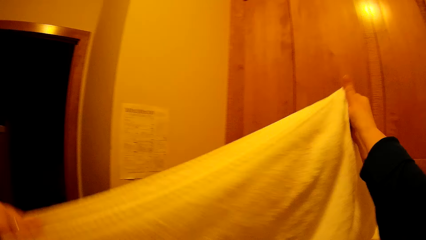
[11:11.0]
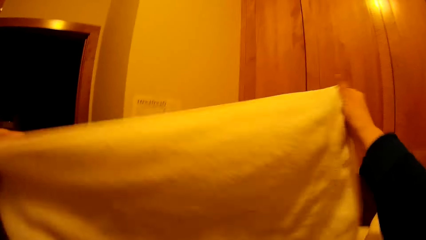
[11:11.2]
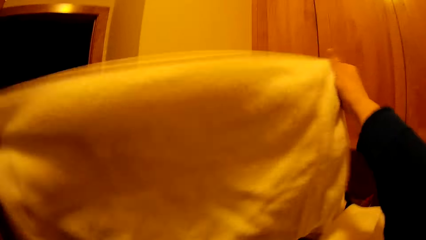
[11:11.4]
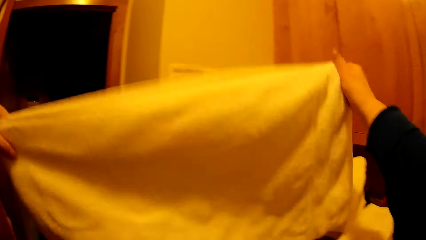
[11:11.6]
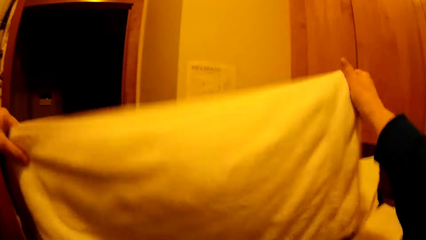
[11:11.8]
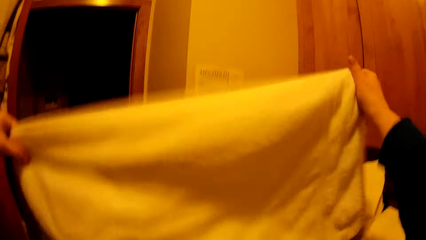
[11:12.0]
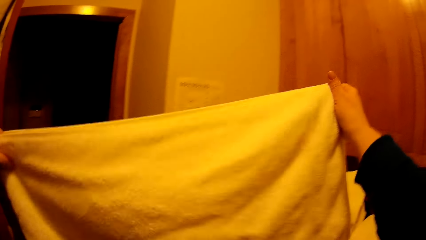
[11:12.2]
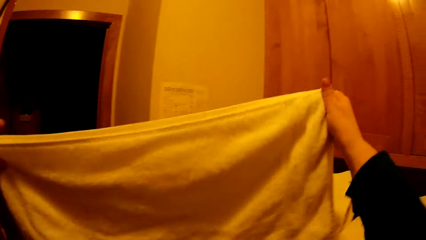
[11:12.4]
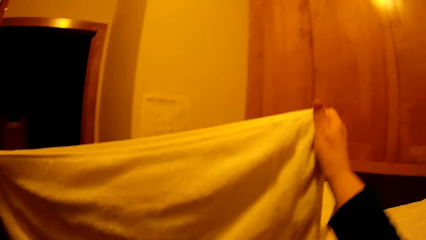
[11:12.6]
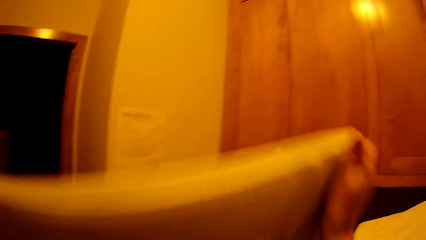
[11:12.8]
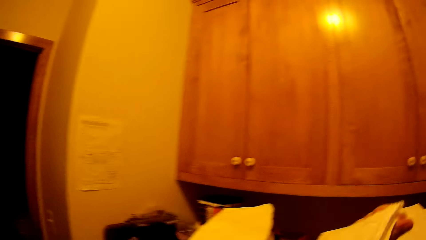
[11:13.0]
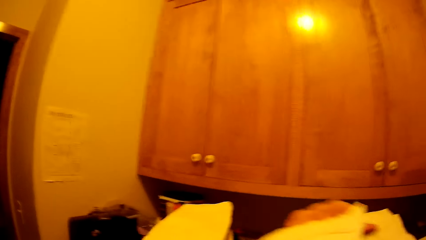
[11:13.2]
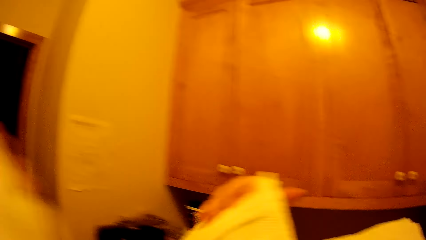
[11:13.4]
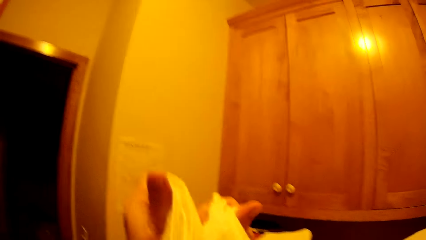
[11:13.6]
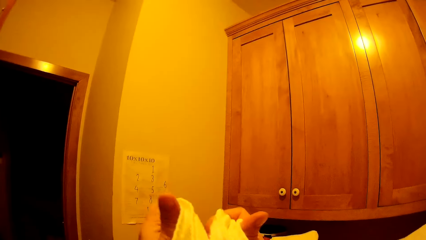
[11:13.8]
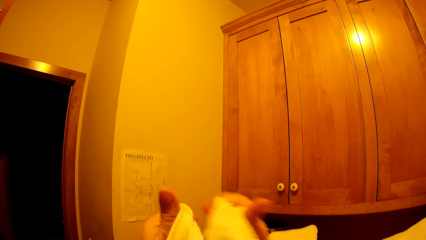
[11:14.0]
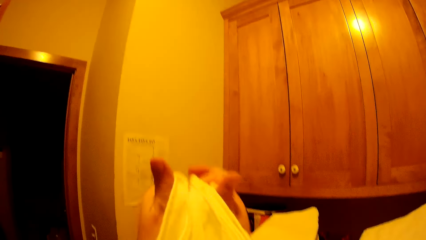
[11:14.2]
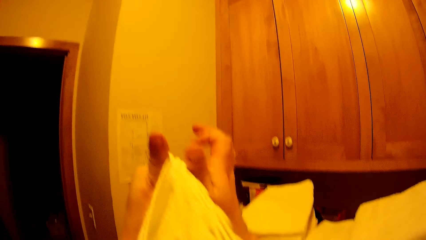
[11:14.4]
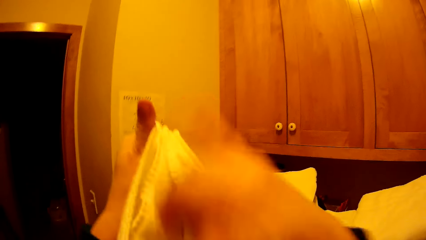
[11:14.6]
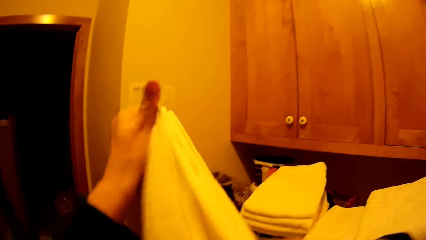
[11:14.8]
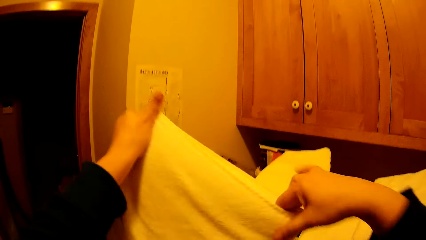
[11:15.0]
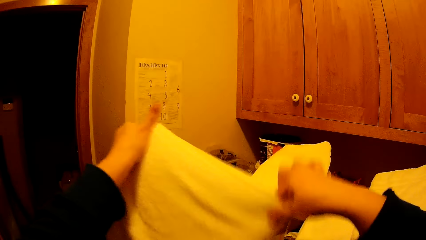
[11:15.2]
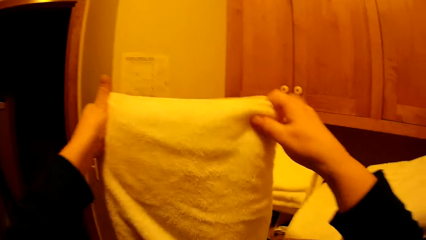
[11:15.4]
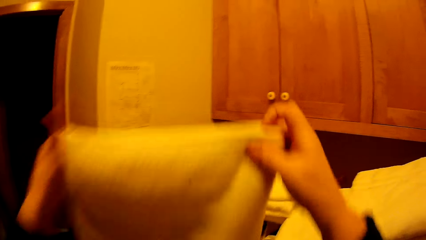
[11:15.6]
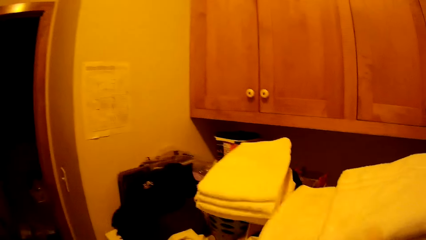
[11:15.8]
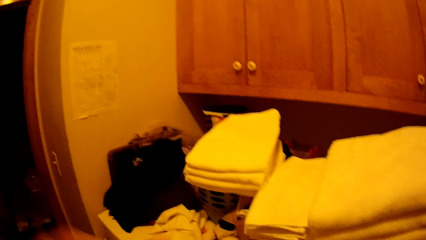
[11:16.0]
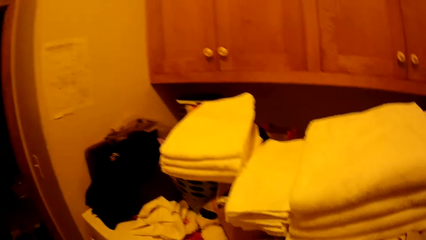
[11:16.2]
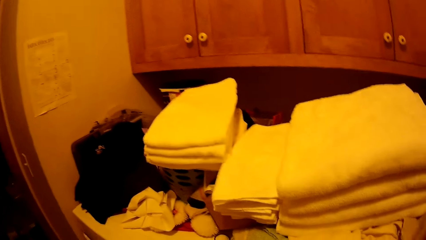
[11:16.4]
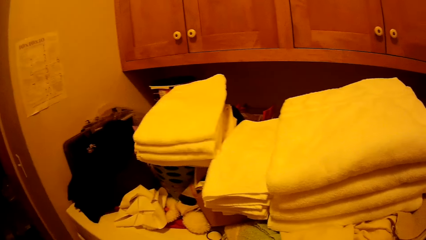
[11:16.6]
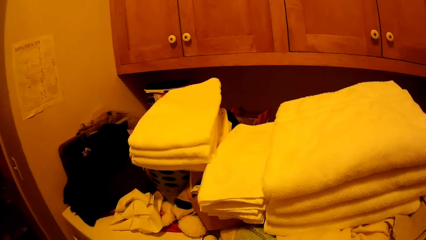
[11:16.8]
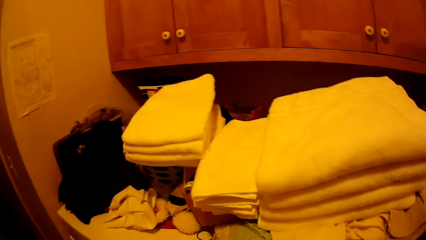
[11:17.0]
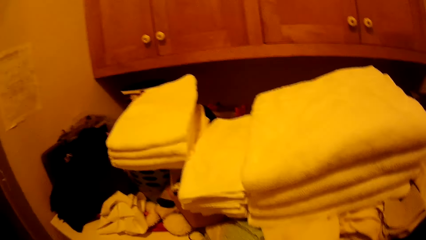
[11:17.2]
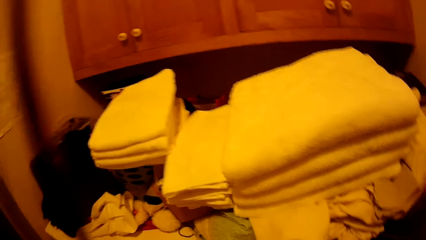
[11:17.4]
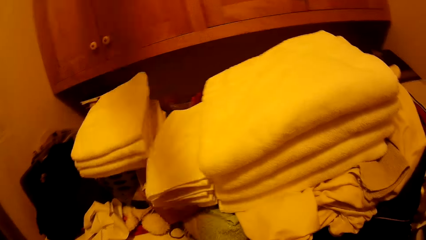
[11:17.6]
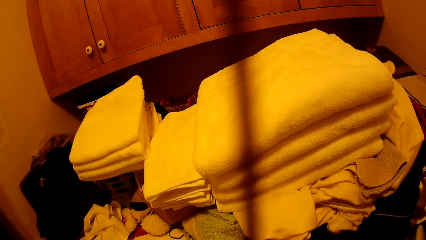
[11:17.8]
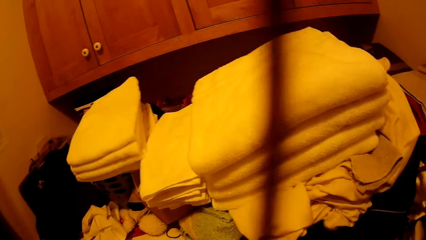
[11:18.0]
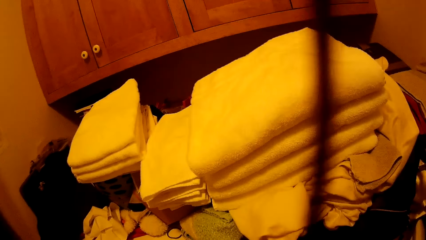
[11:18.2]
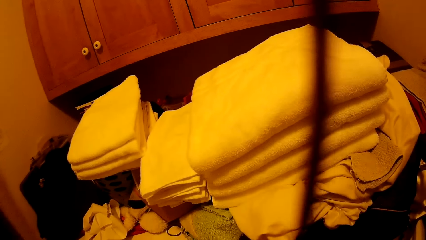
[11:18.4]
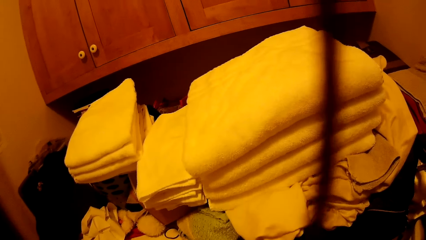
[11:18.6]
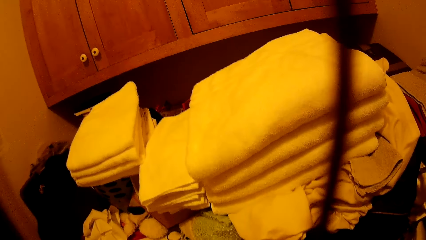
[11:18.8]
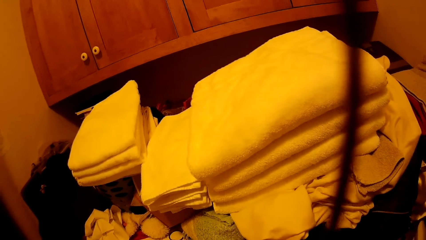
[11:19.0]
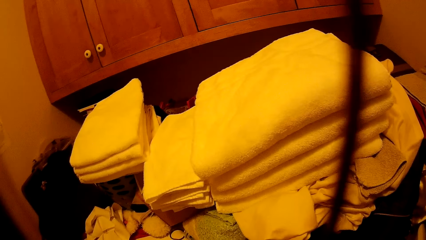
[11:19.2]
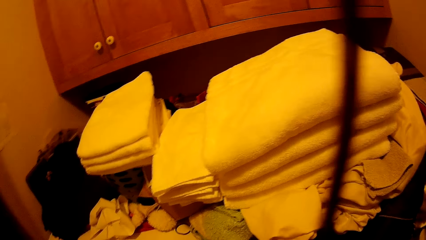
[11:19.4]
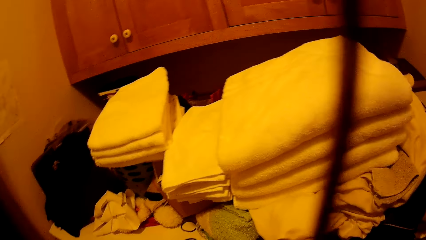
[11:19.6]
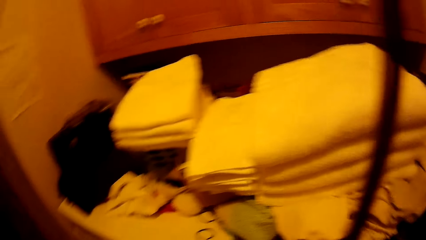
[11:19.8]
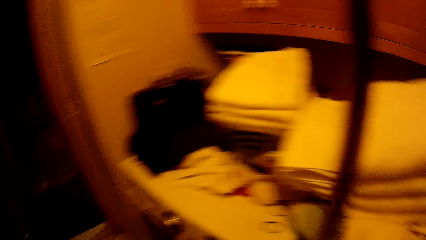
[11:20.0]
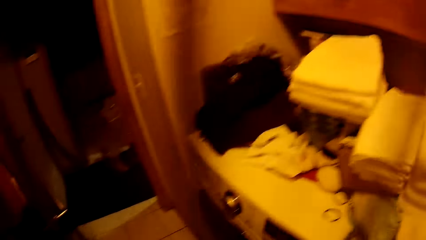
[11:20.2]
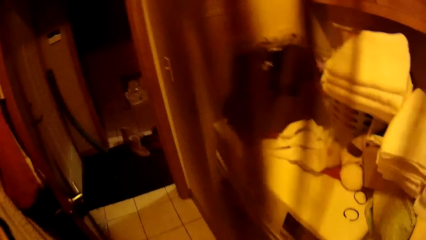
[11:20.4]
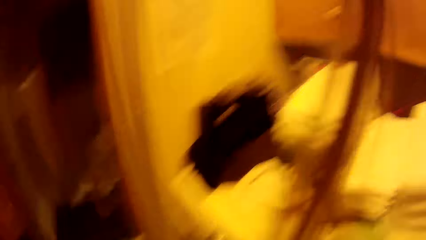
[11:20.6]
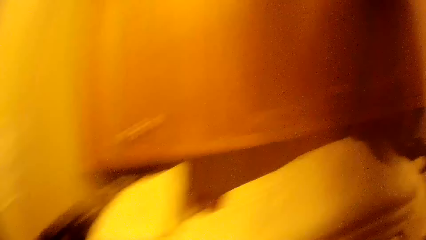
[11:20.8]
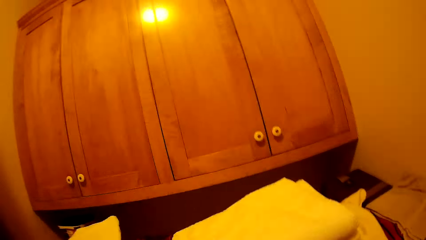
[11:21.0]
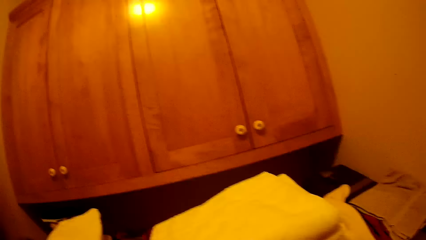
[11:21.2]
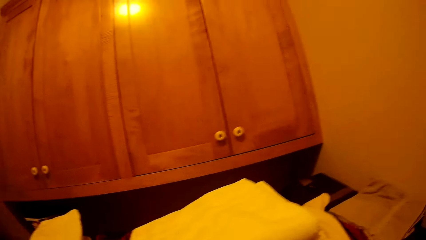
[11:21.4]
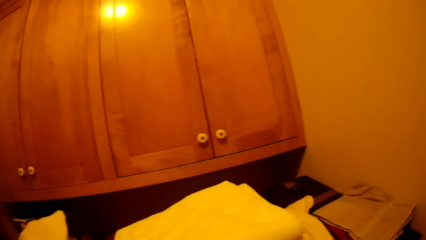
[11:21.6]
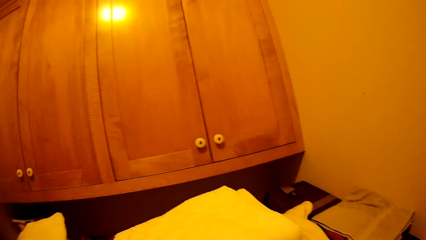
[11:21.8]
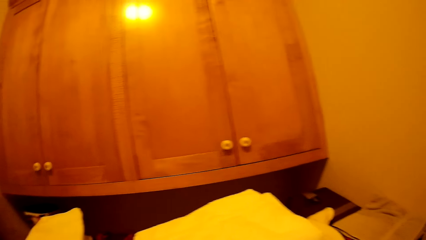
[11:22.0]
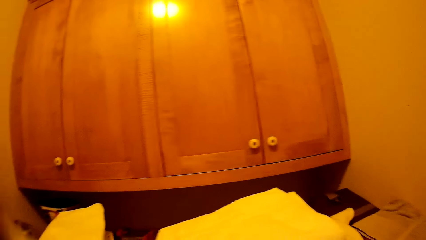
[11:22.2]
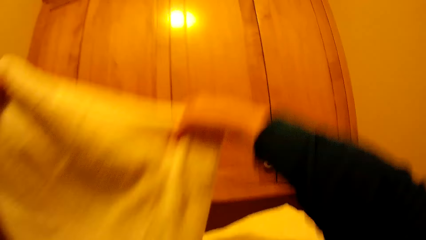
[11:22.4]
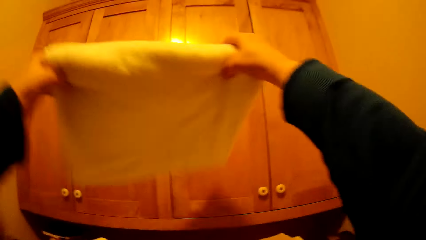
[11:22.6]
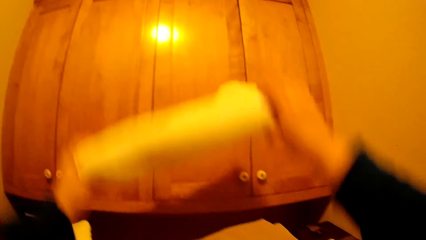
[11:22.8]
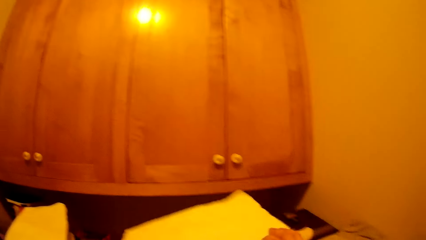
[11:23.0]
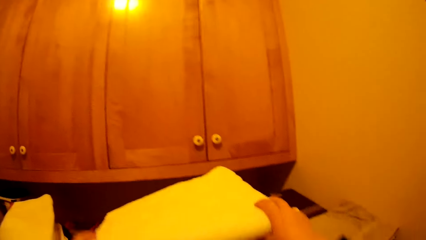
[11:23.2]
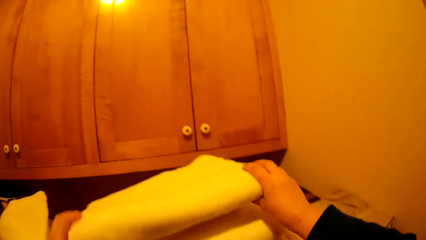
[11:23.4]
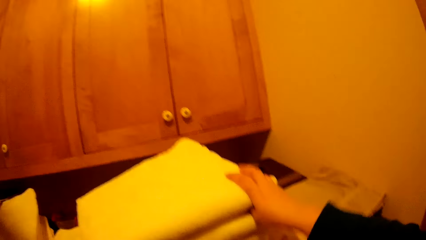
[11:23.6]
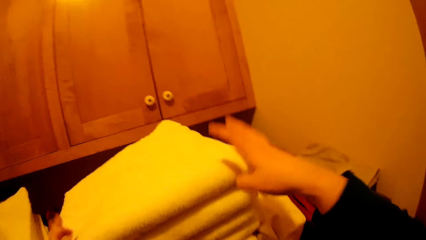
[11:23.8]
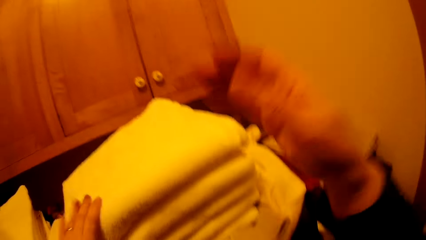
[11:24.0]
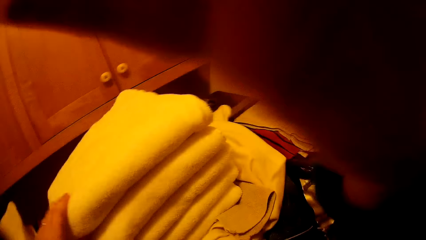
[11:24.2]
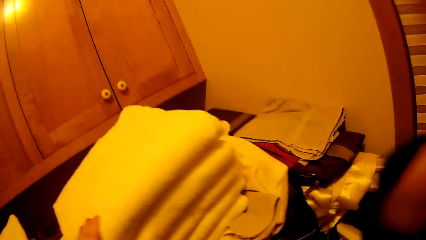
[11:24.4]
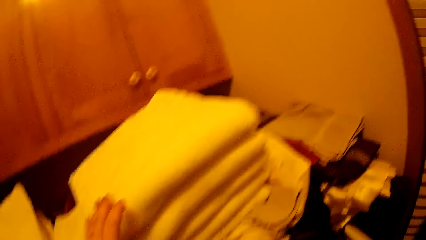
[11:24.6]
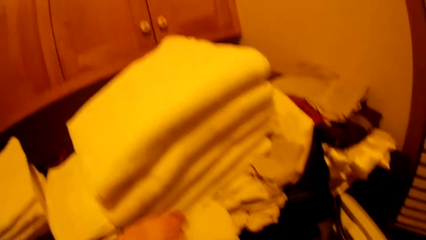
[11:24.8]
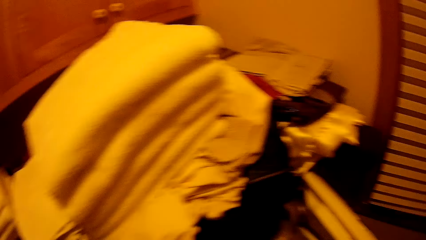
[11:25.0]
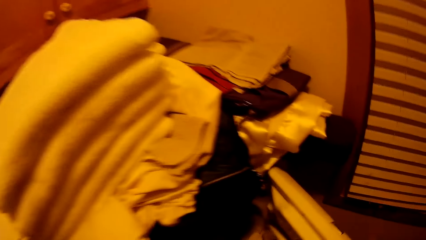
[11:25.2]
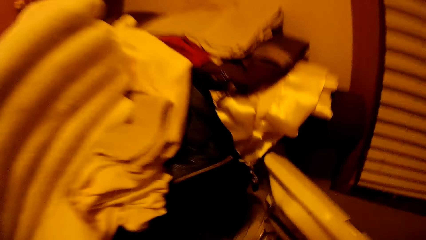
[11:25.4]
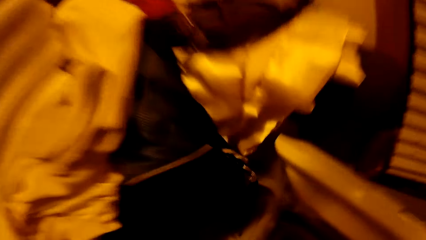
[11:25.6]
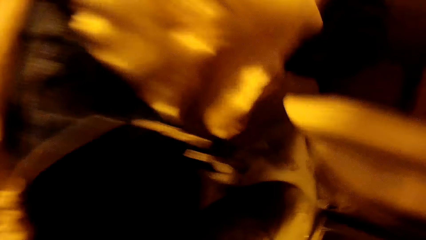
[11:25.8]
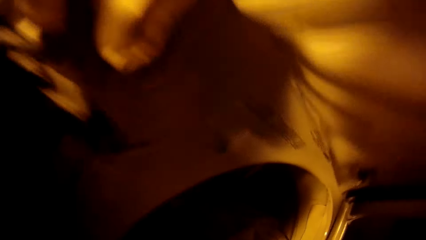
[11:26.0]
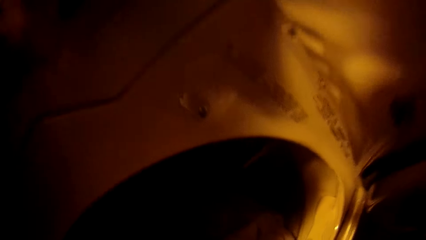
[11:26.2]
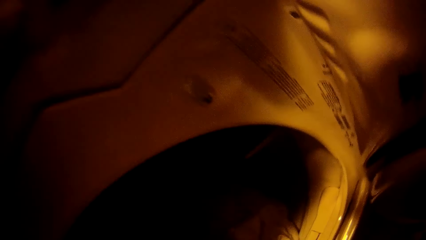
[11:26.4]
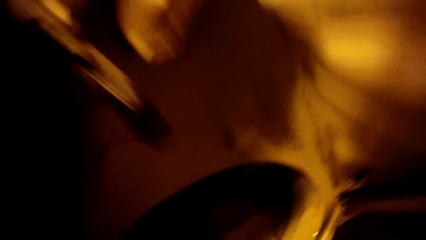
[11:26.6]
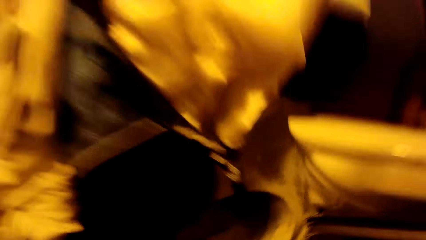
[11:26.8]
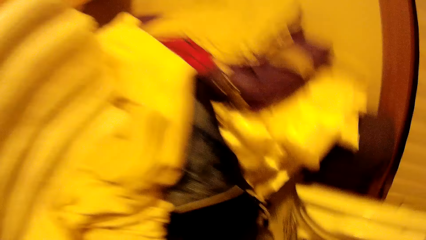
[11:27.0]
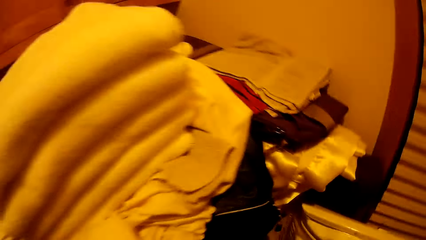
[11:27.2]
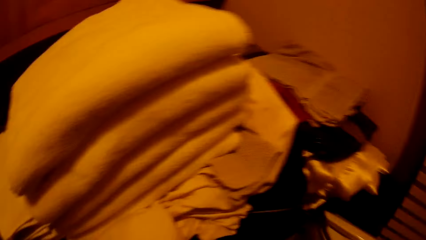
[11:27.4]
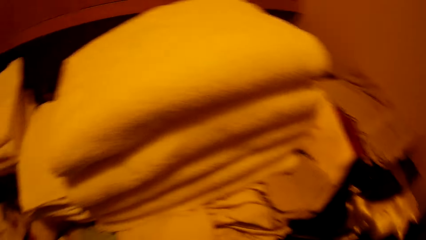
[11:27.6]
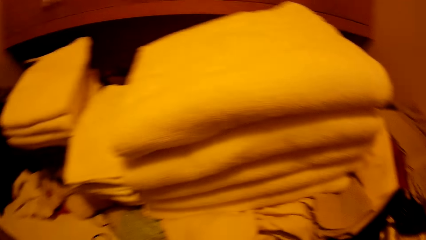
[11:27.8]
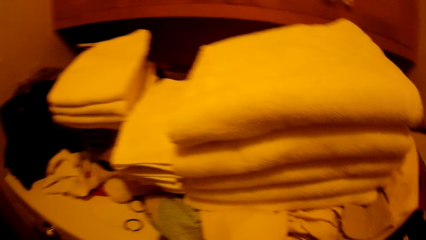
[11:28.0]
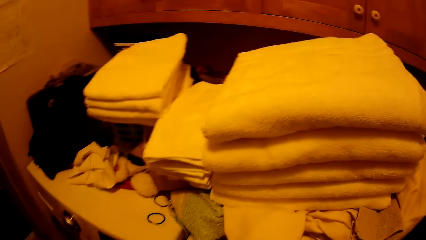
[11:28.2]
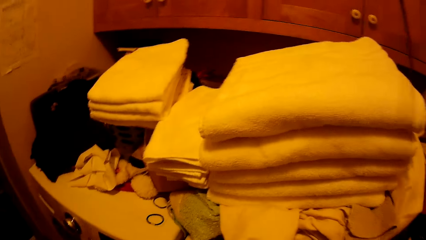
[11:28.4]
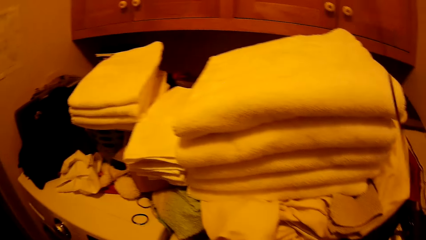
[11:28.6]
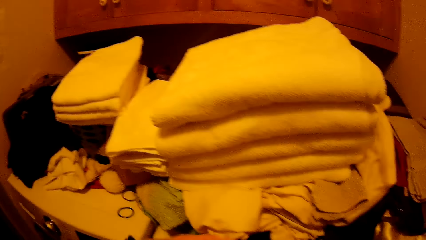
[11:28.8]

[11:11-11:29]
The camera wearer folds a towel. They put the towel on top of other clothes. They take the towel from the washing machine.
